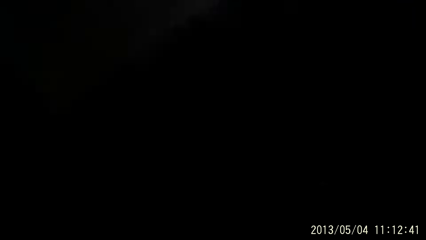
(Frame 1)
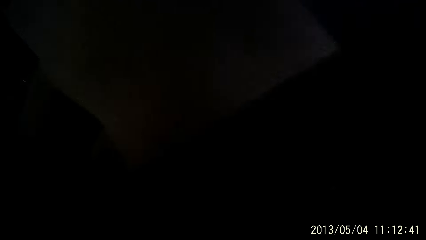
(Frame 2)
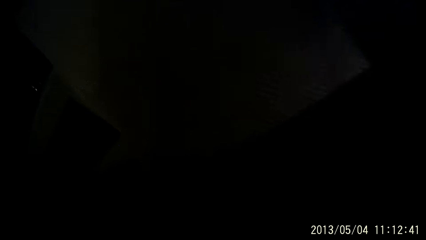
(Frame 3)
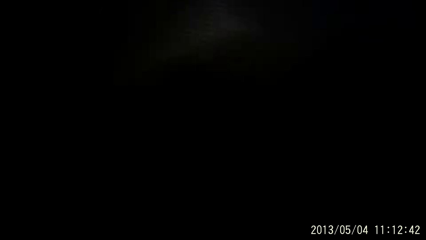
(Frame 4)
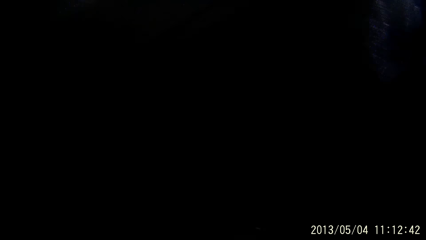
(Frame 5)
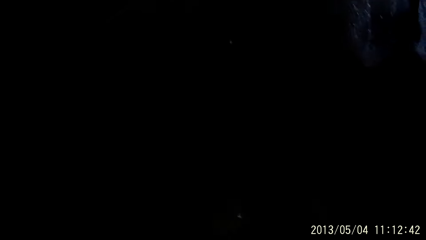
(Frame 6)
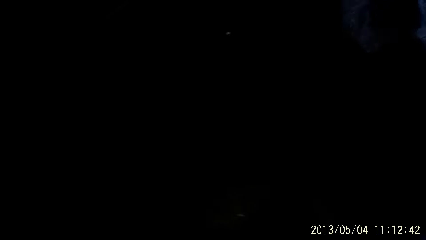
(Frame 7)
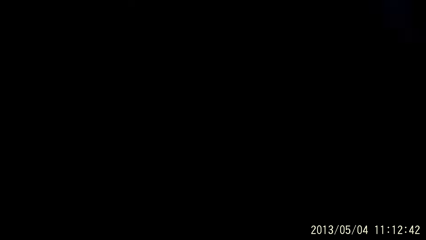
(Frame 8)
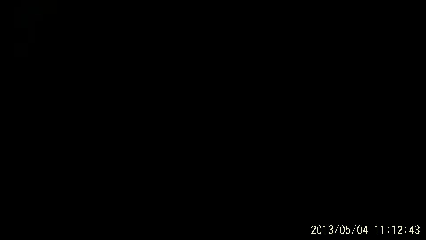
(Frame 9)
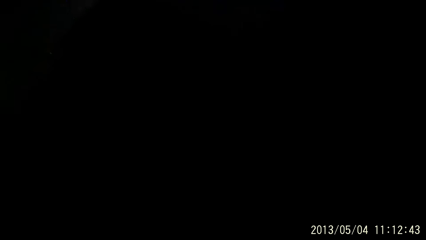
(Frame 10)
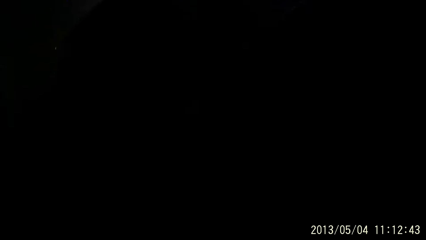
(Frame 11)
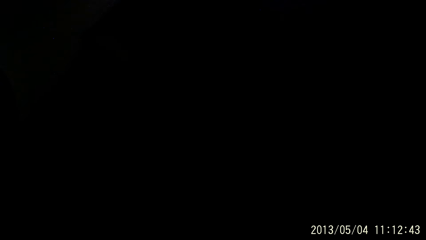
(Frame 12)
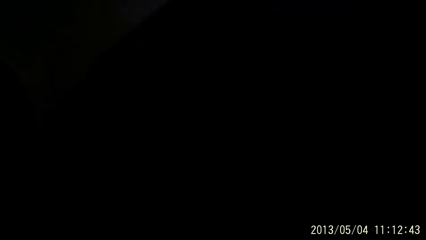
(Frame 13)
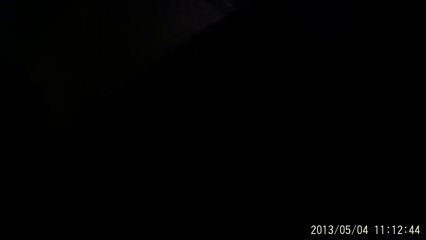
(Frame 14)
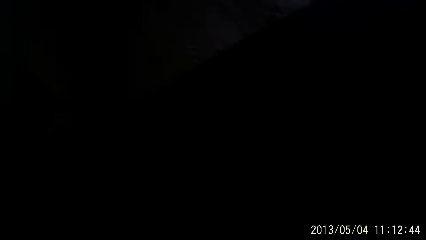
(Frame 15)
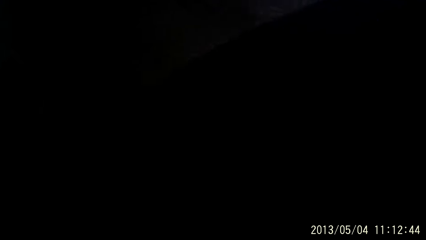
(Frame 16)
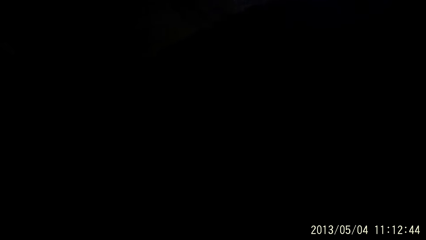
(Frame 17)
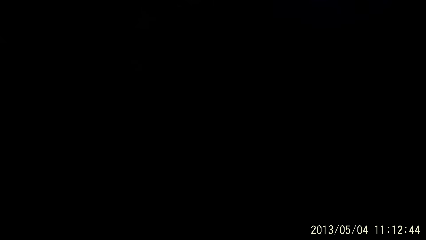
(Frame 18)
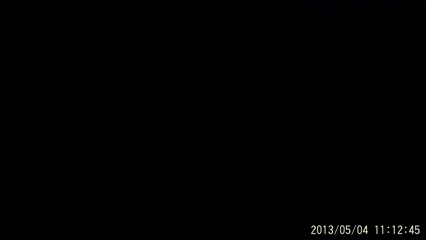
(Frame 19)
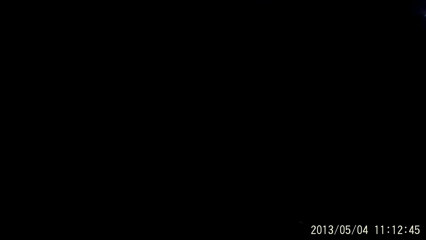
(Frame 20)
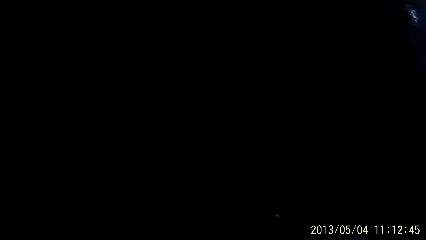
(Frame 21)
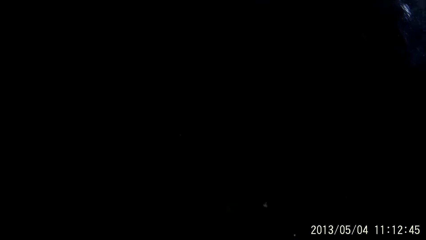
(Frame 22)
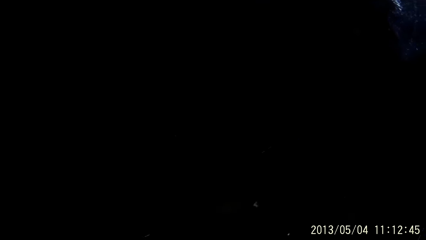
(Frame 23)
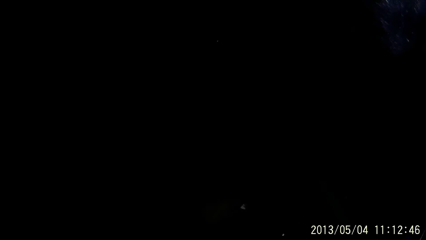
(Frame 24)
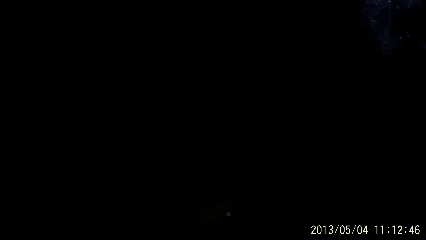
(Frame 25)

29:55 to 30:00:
The camera wearer looks around.
